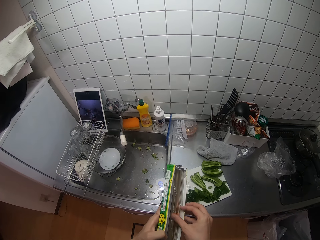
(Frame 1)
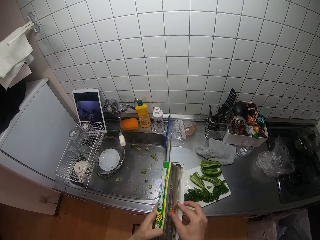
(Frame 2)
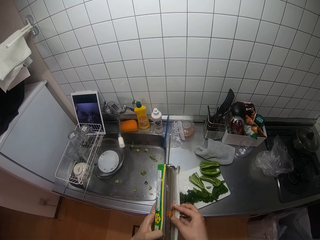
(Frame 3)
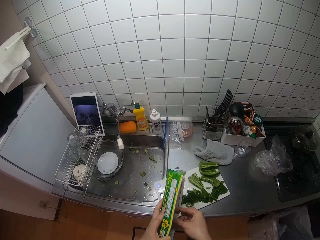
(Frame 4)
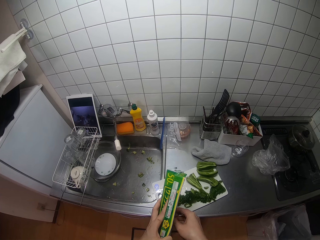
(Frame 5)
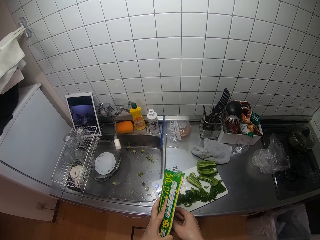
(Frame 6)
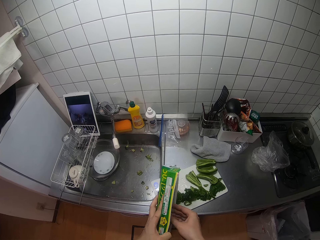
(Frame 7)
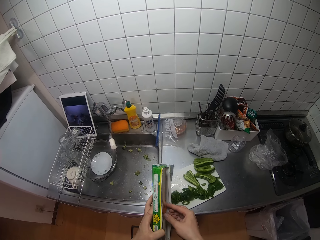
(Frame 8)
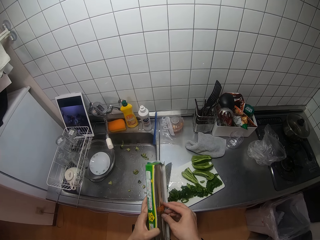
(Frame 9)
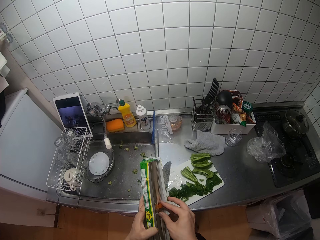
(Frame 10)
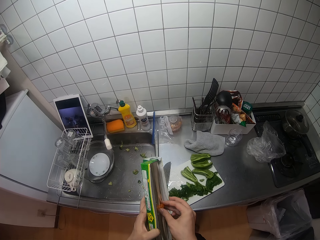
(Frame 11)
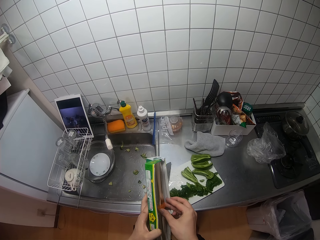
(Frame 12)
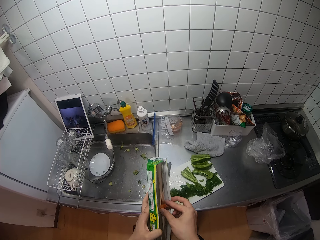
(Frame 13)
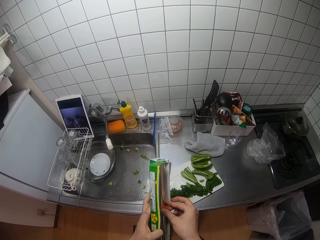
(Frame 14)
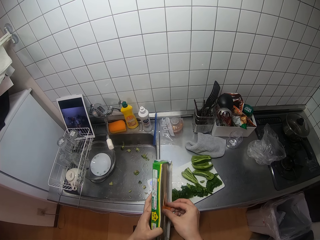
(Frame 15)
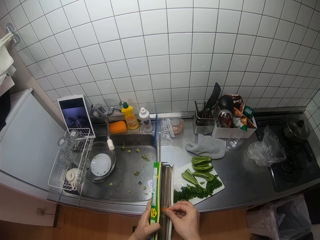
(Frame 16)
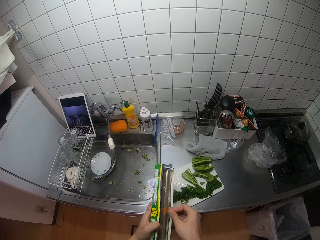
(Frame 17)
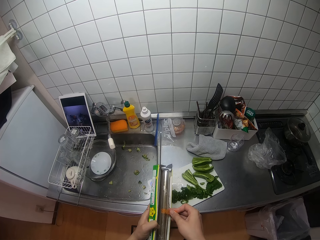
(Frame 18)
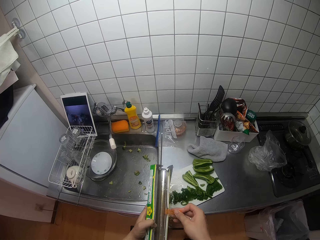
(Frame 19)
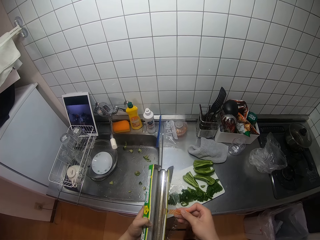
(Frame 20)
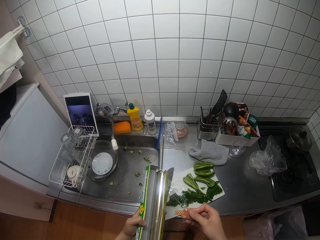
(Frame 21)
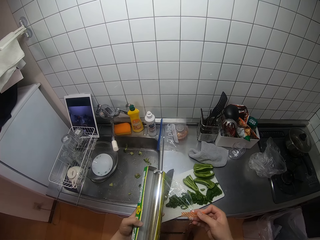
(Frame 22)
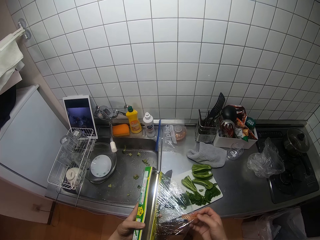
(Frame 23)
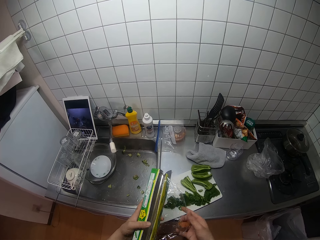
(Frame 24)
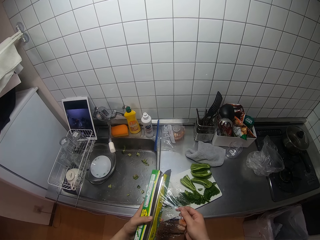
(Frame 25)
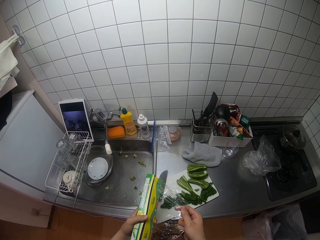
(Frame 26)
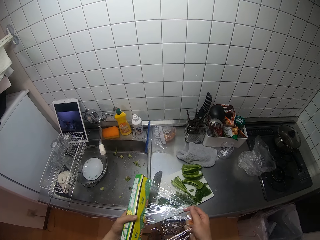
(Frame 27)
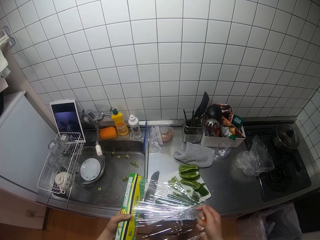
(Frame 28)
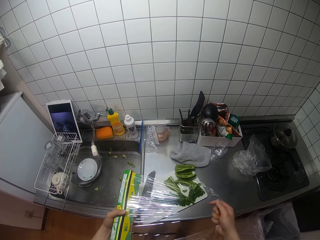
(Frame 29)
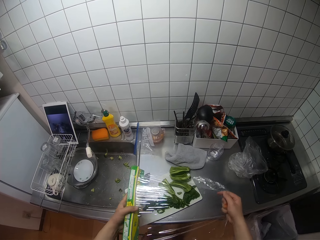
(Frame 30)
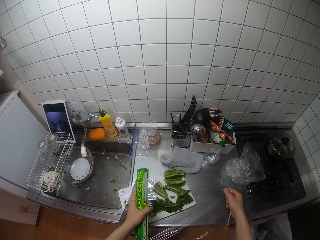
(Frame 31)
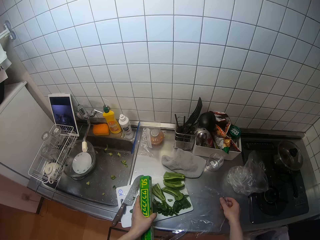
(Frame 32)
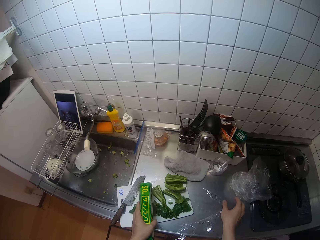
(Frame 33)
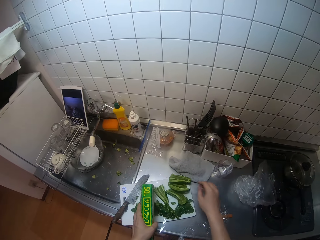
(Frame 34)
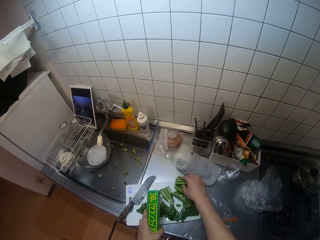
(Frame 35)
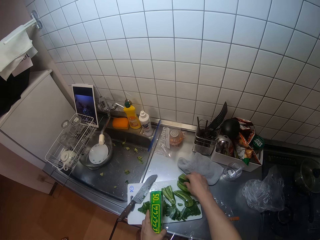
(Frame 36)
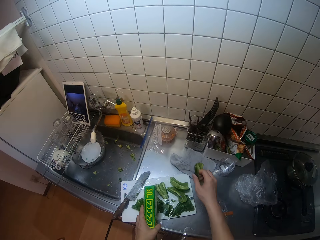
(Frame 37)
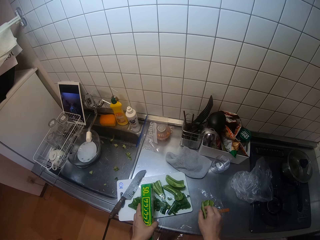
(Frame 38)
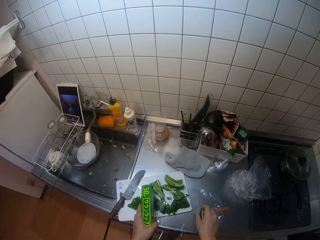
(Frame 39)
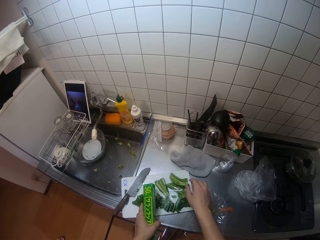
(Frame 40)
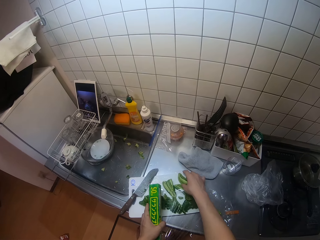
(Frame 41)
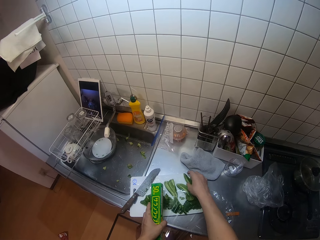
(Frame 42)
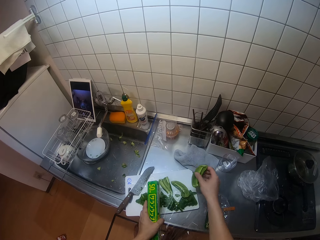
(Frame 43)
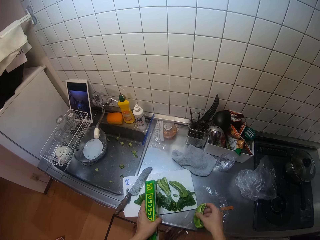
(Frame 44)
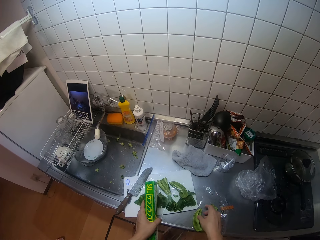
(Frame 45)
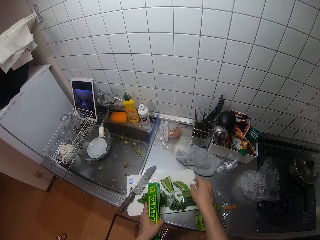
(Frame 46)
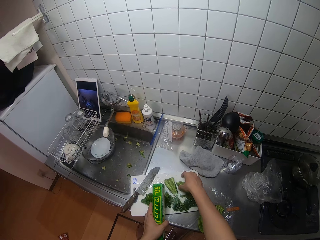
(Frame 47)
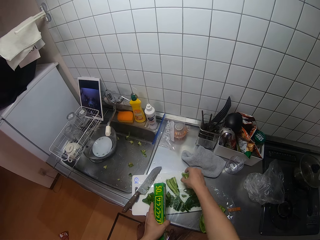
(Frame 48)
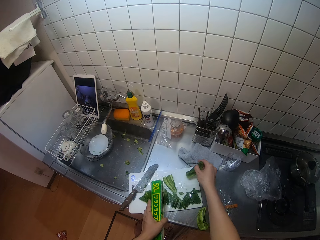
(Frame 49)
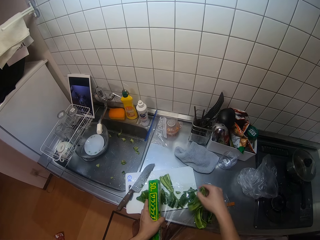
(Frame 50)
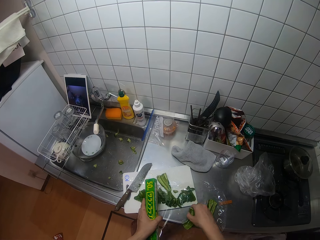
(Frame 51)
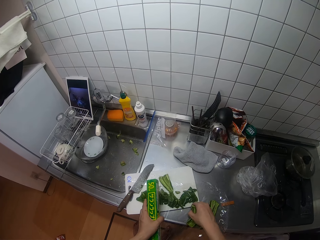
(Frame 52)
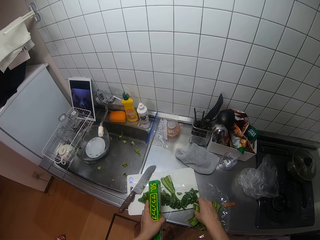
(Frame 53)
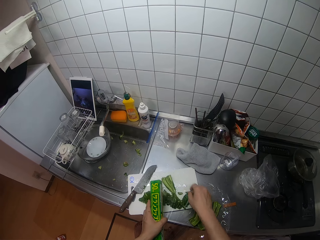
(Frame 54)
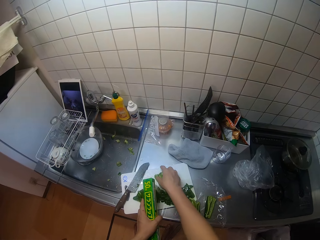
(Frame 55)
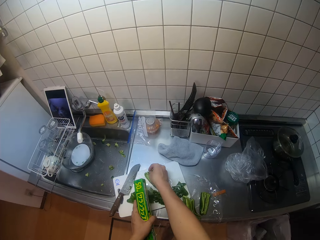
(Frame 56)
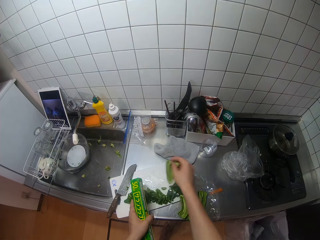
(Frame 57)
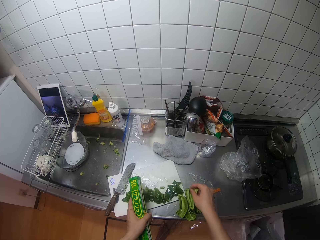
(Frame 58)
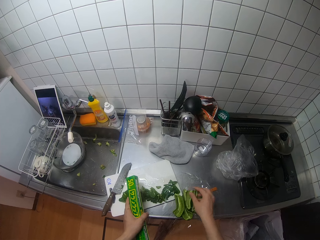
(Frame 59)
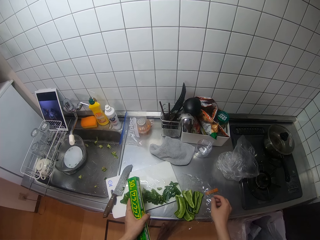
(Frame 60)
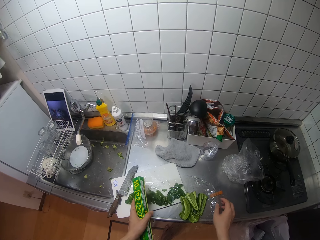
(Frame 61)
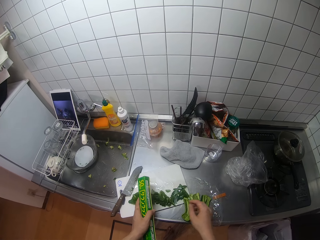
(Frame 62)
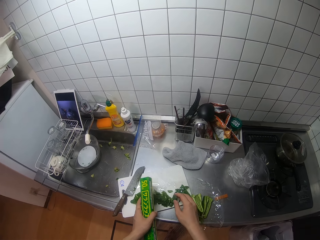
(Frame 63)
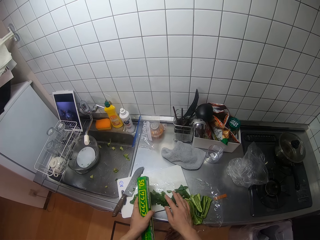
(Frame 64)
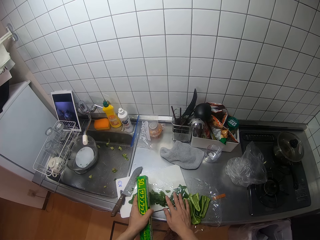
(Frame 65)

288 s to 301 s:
The camera wearer pulls out a sheet of clean film with her right hand. She places the clean film on the table with her right hand. She picks a vegetable seed from the table with her right hand and drops the vegetable seed on the clean film with her right hand. She picks another vegetable seed from the table with her right hand and drops the vegetable seed on the clean film with her right hand. She picks another vegetable seed from the table with her right hand and drops the vegetable seed on the clean film with her right hand. She picks another vegetable seed from the table with her right hand and drops the vegetable seed on the clean film with her right hand.

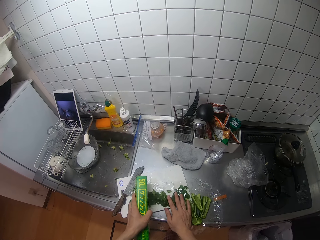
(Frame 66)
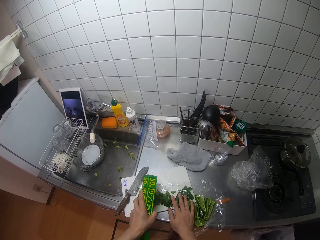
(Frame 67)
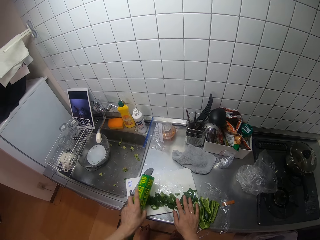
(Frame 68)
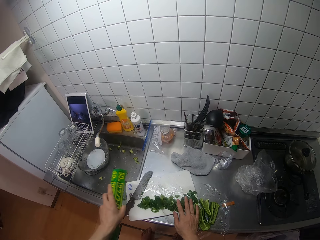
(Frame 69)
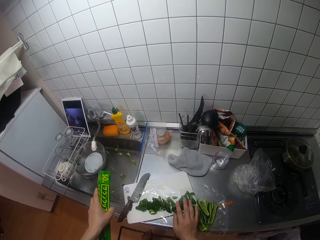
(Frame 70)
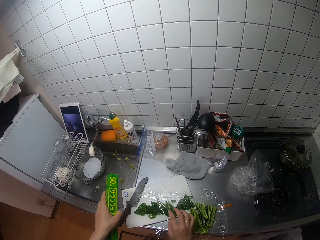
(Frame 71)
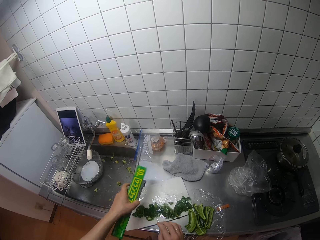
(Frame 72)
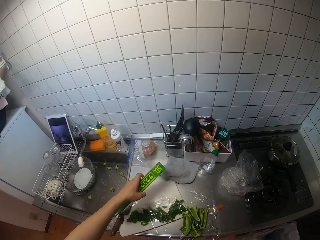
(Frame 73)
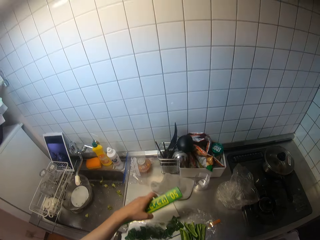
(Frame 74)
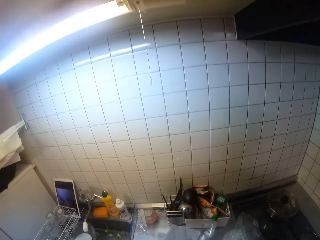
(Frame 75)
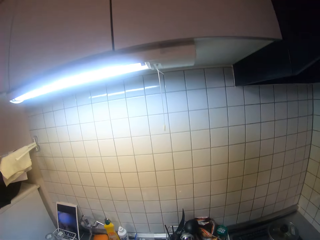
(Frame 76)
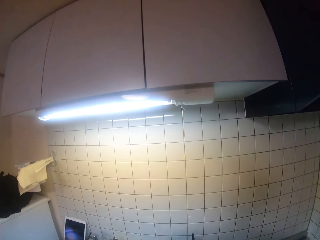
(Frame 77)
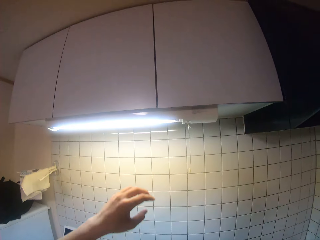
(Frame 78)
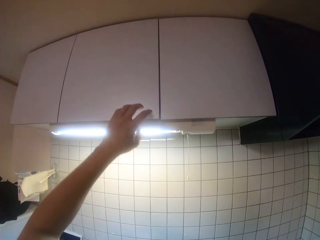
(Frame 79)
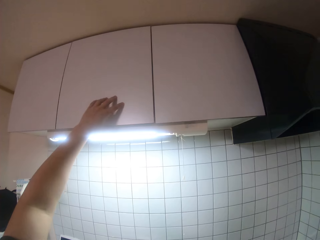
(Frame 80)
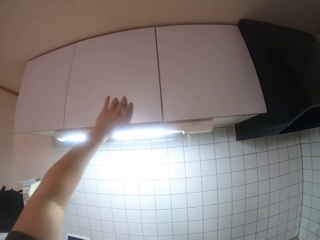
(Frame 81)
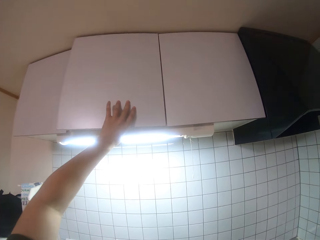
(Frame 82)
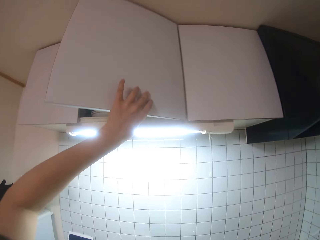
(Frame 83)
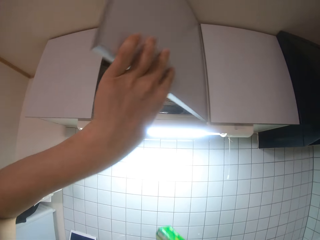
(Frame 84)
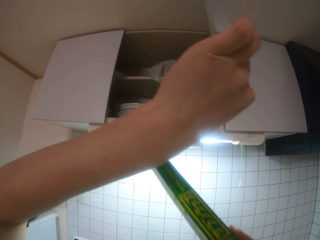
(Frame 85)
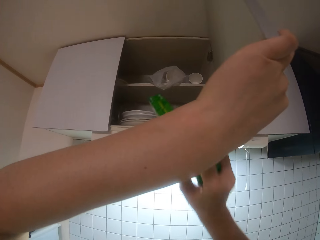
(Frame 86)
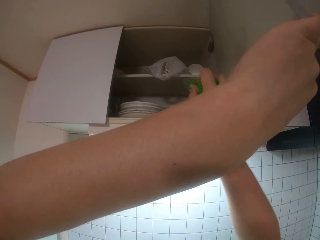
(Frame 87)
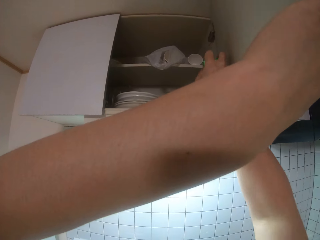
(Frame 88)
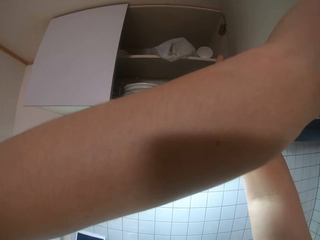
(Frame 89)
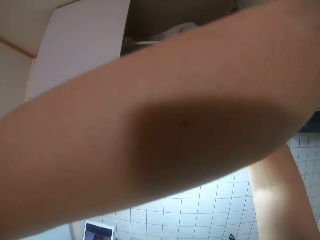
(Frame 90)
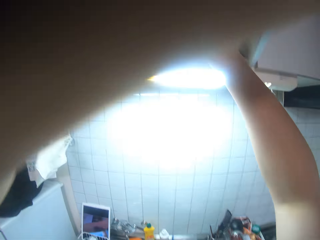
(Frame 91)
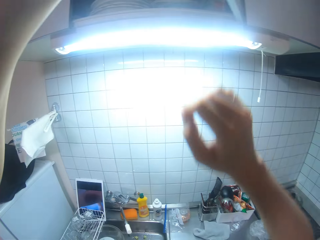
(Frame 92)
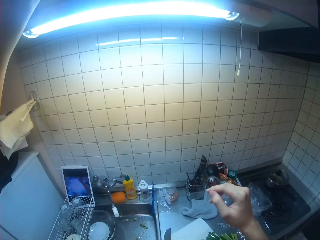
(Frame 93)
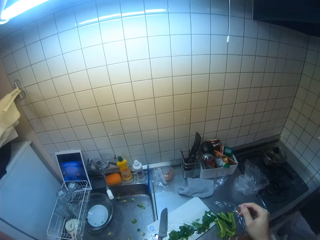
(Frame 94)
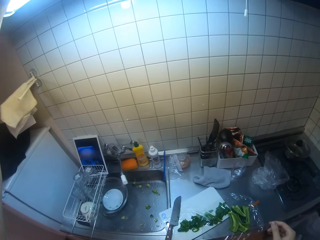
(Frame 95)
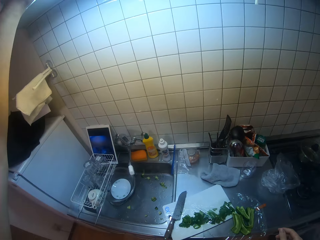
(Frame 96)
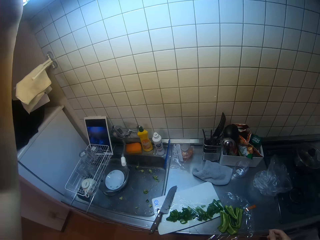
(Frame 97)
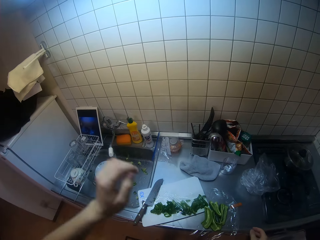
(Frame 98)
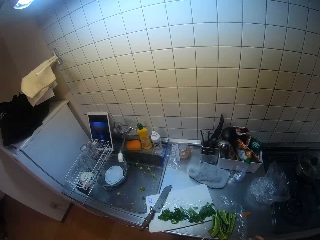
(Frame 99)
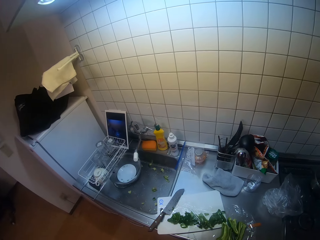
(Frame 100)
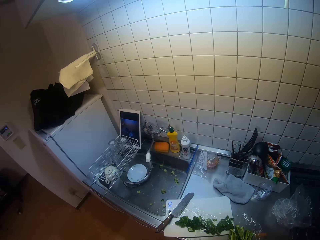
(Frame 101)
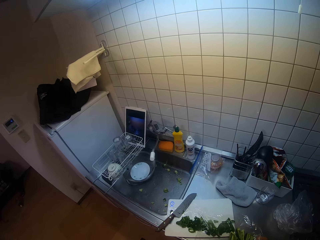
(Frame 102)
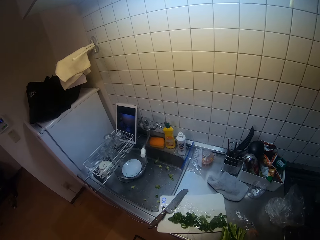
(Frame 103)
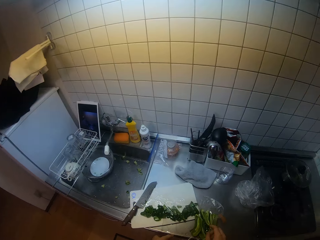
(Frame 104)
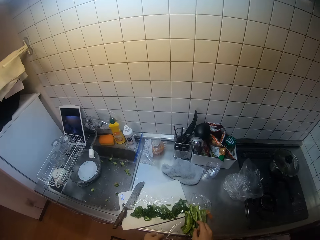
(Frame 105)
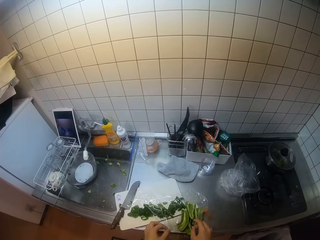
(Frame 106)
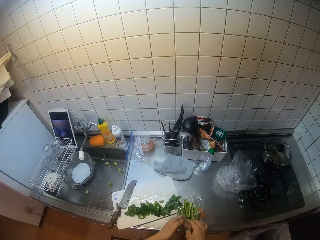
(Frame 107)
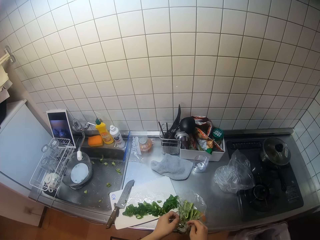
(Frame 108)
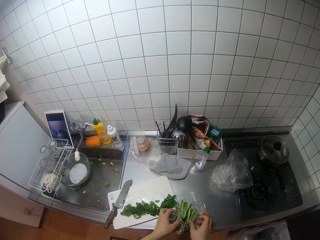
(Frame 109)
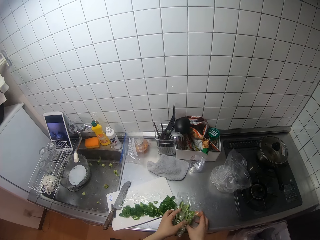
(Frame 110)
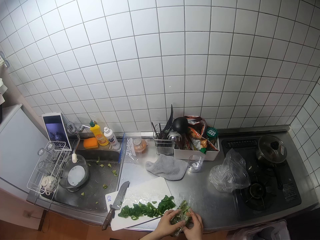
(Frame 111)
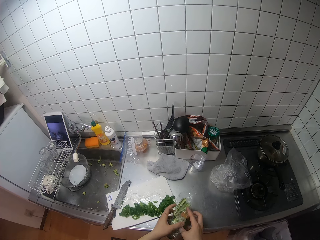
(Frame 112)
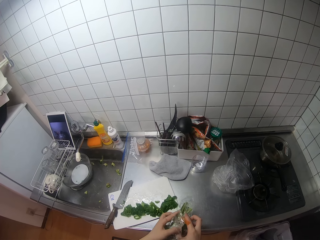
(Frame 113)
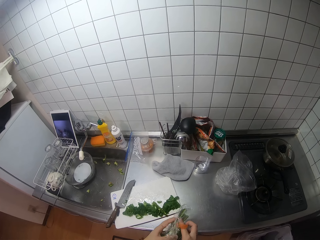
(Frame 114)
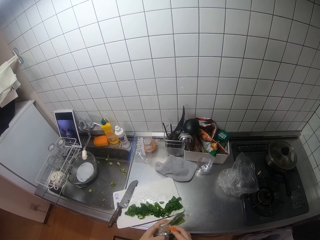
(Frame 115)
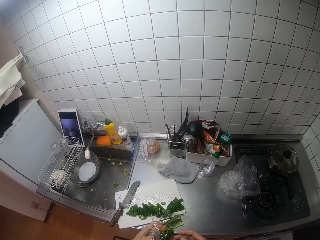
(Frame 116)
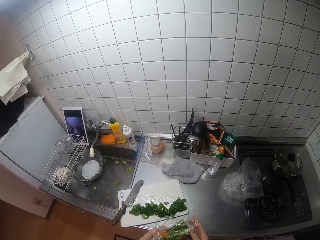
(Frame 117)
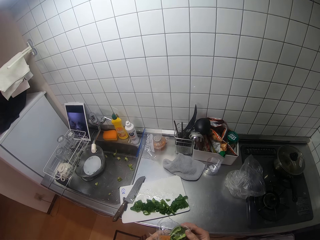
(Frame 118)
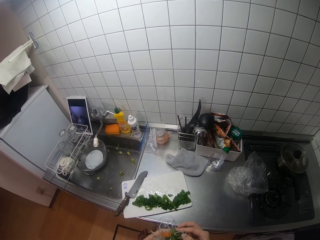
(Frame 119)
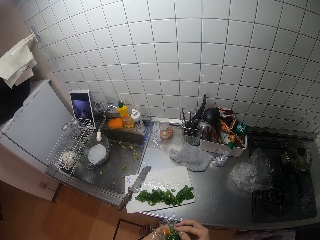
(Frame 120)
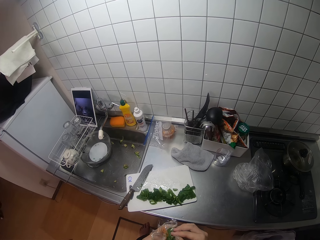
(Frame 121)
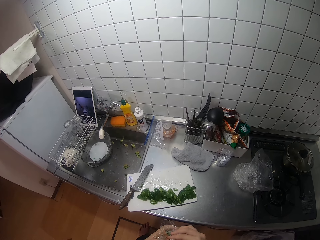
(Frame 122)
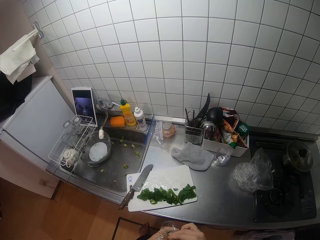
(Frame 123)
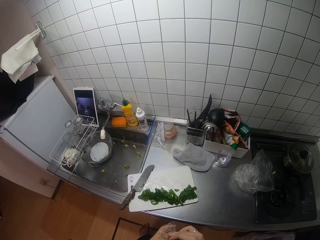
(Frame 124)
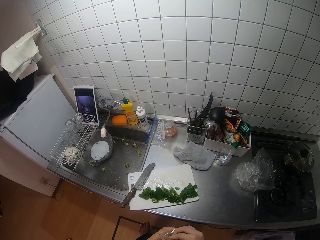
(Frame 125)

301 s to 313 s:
The camera wearer cuts the clean film with her left hand. She opens the cabinet with her left hand. She puts the pack of clean film inside the cabinet with her right hand. She wraps the seeds in the clean film sheet on the table.
